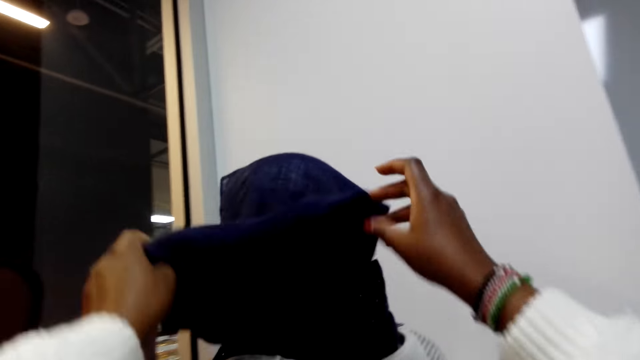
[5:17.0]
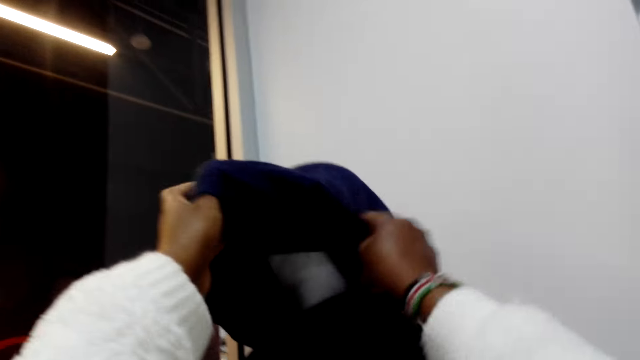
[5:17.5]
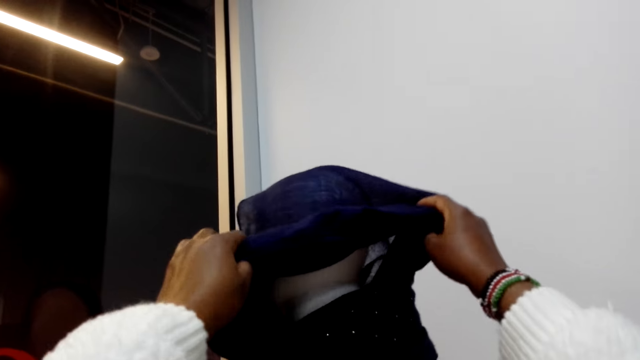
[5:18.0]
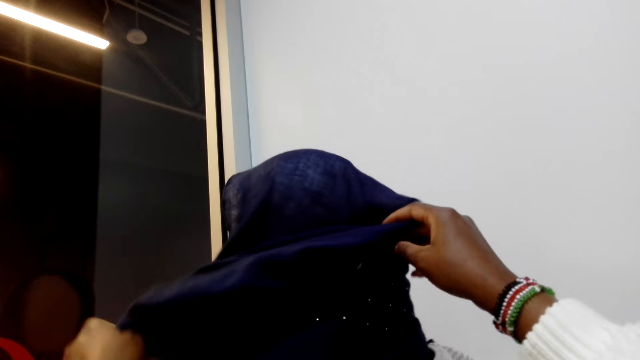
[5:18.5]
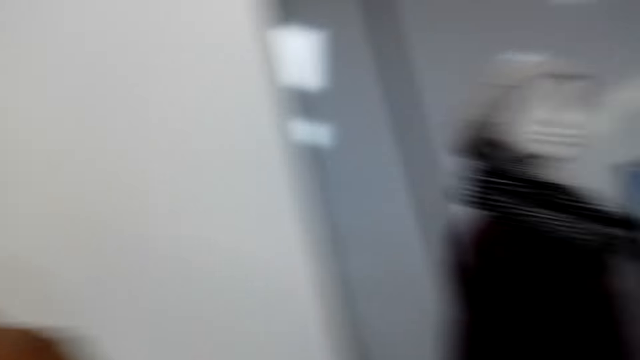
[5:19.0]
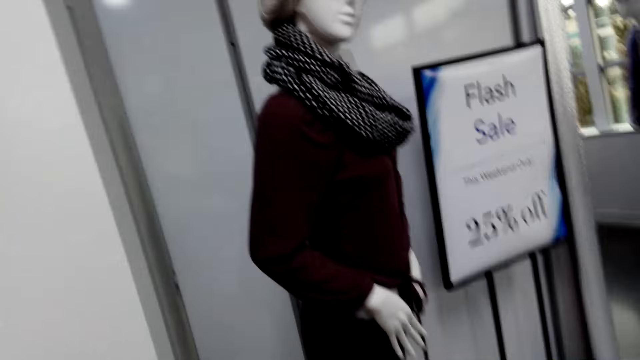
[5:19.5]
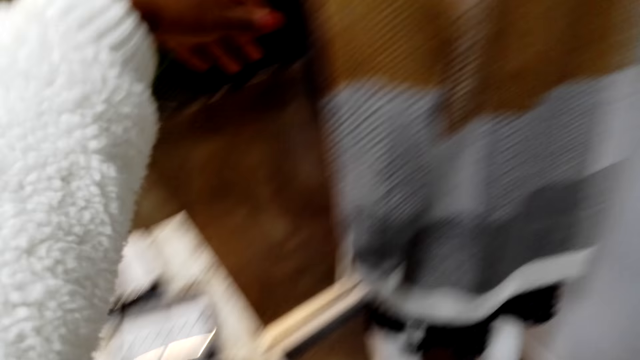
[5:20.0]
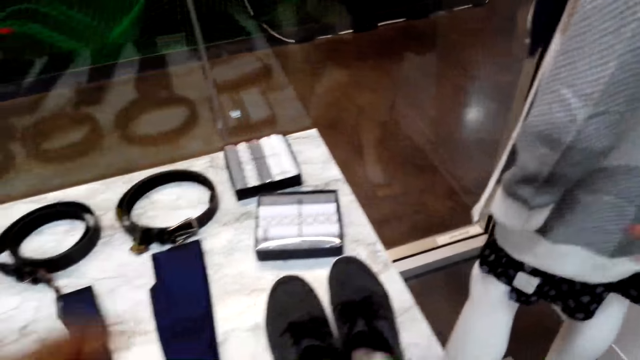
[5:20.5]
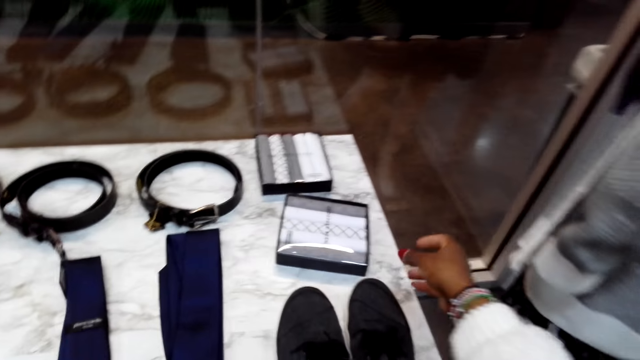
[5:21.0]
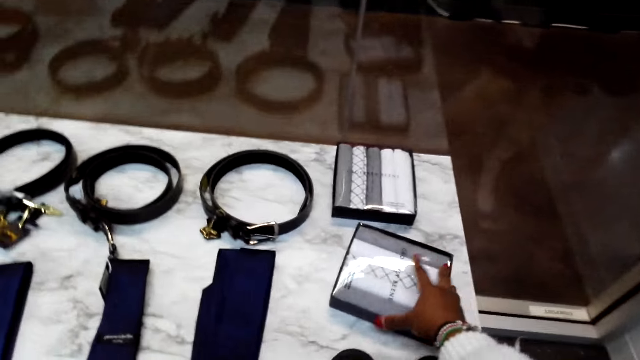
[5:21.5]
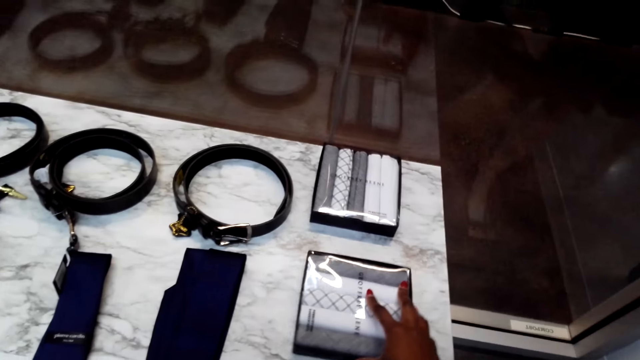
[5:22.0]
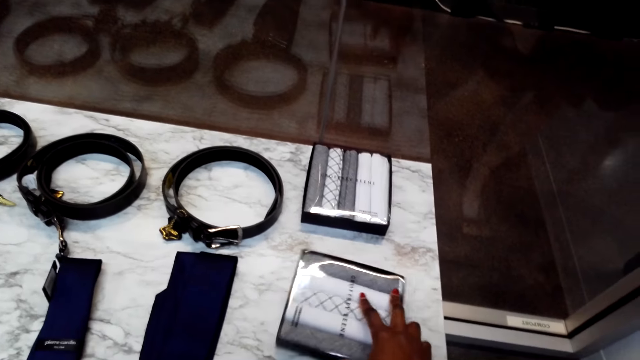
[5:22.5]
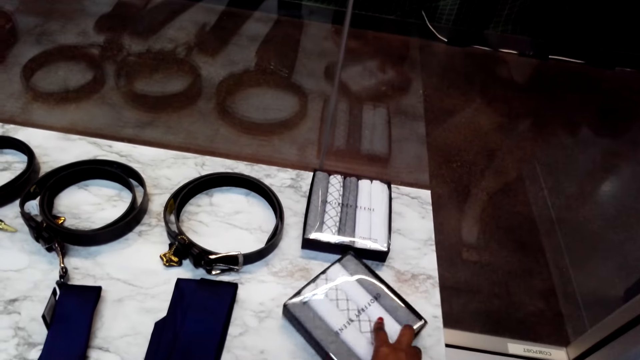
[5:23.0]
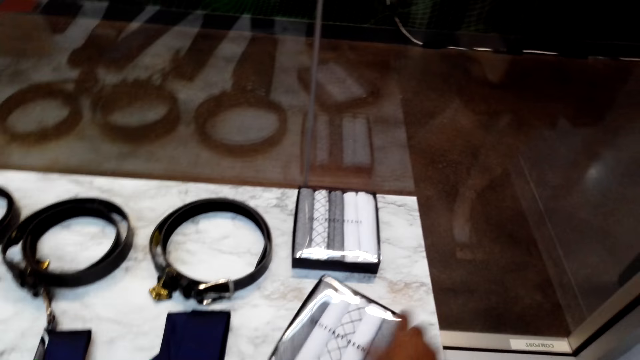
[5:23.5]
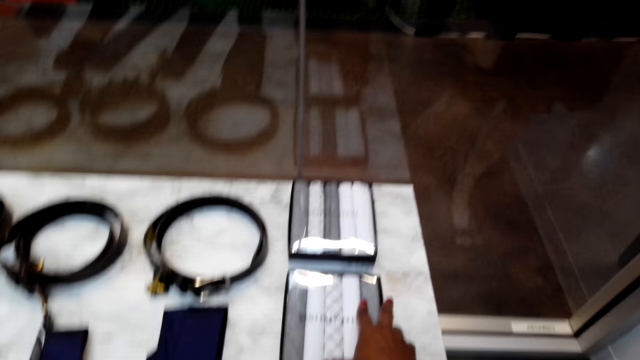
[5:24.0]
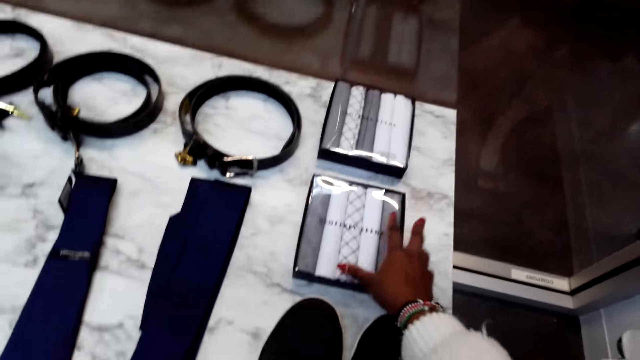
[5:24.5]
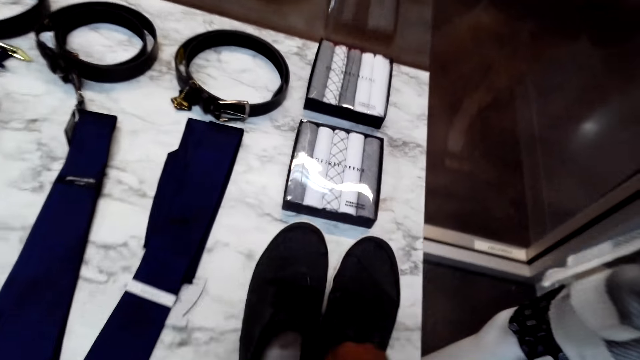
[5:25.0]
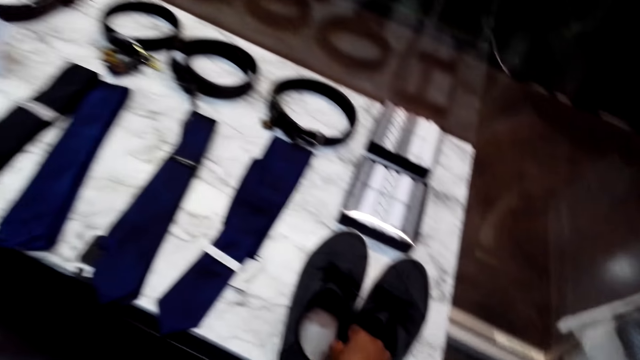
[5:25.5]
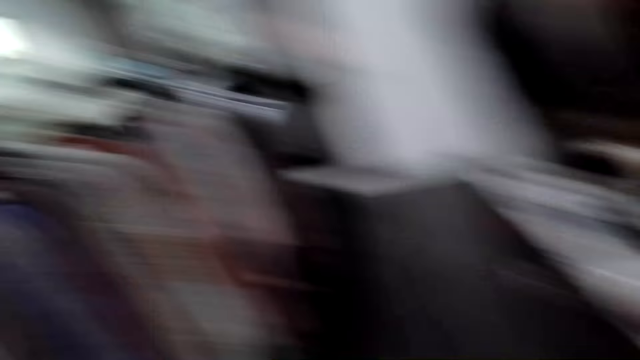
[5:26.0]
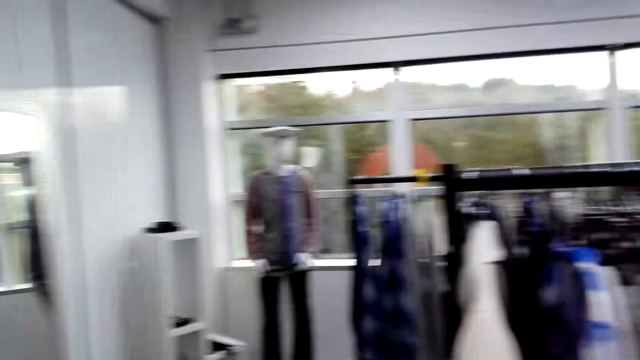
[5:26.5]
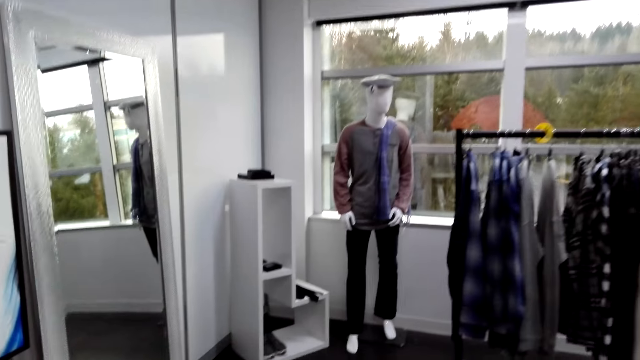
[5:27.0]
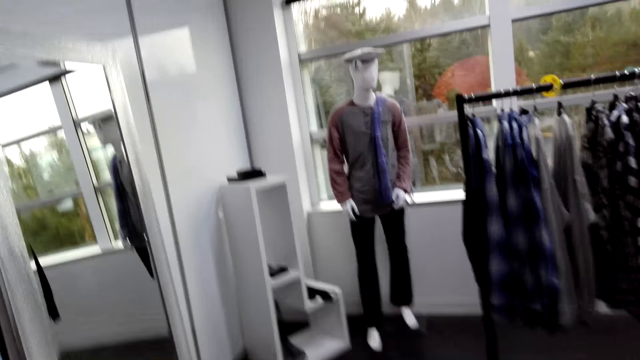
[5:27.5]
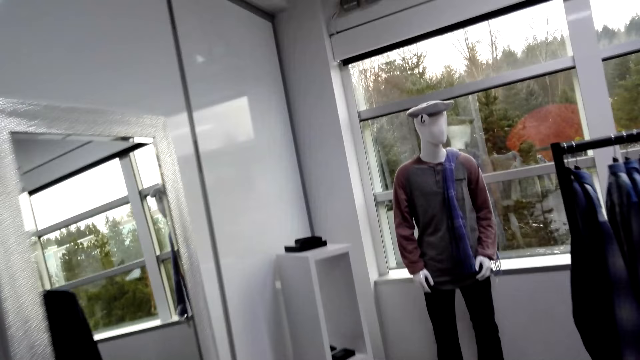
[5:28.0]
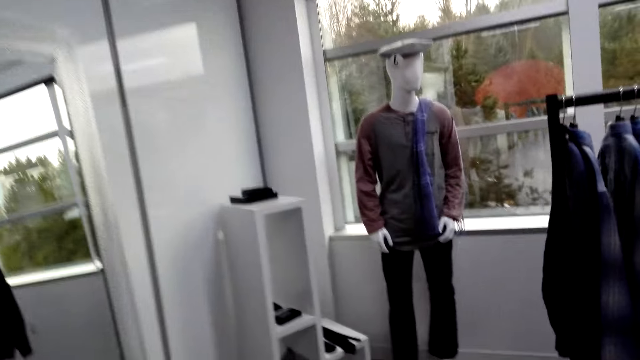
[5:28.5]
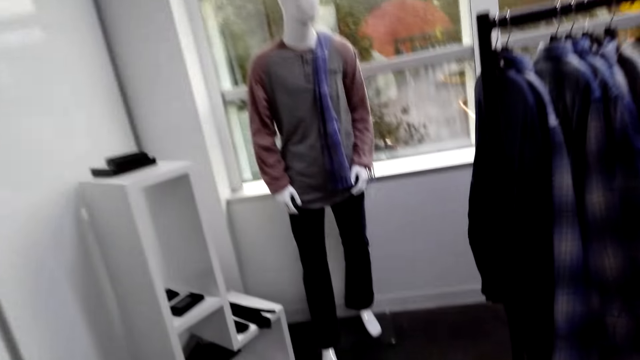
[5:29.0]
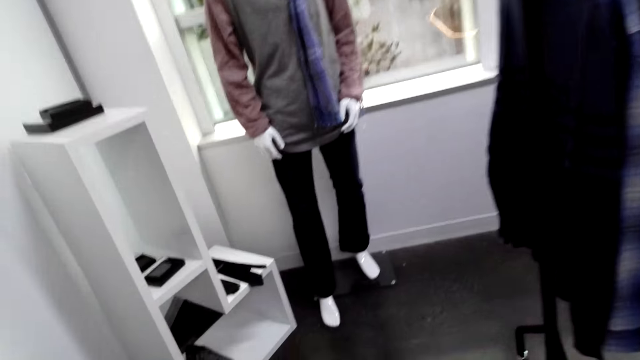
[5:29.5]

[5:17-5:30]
The camera wearer looks around. They align a box of handkerchiefs on the display table. They walk in a cloth shop to a cabinet.

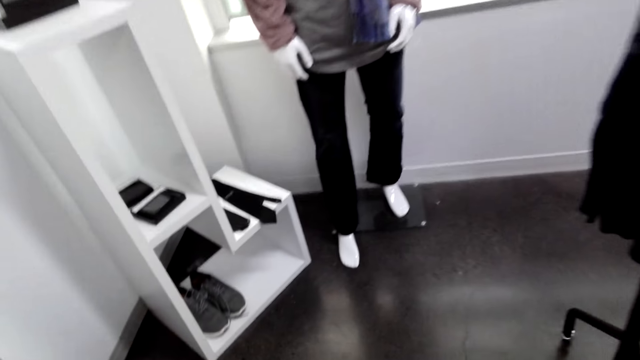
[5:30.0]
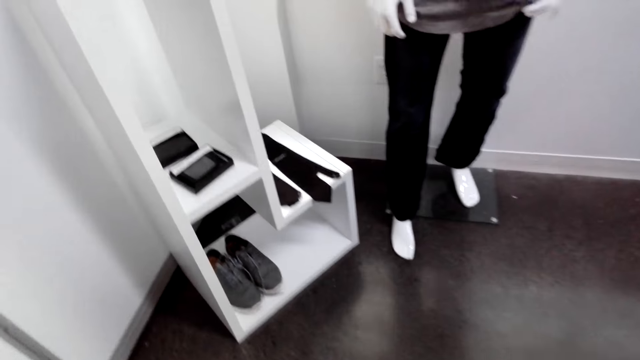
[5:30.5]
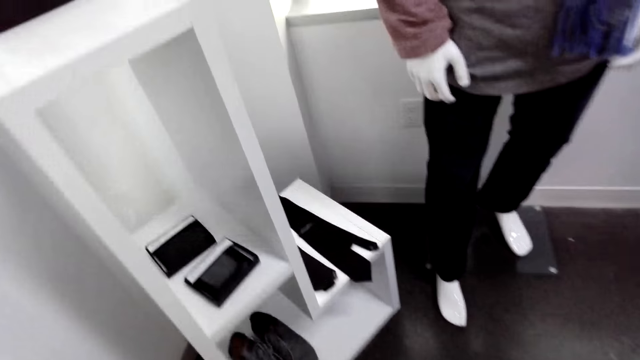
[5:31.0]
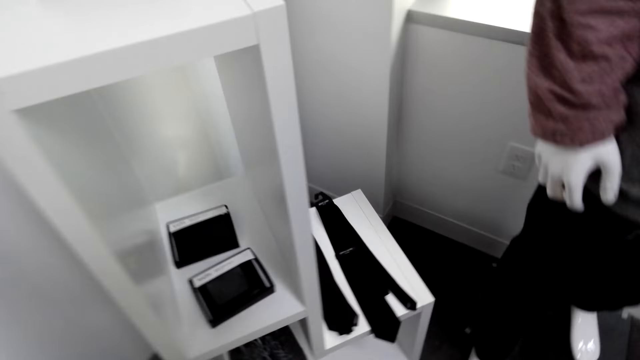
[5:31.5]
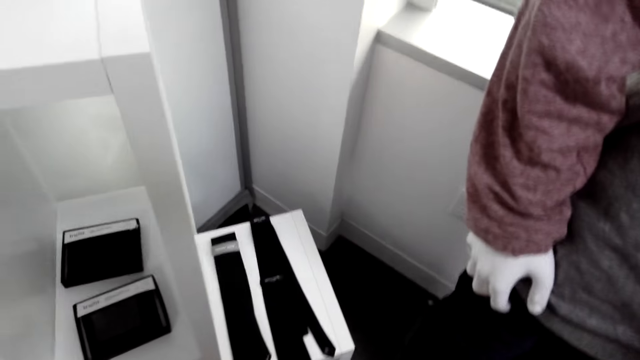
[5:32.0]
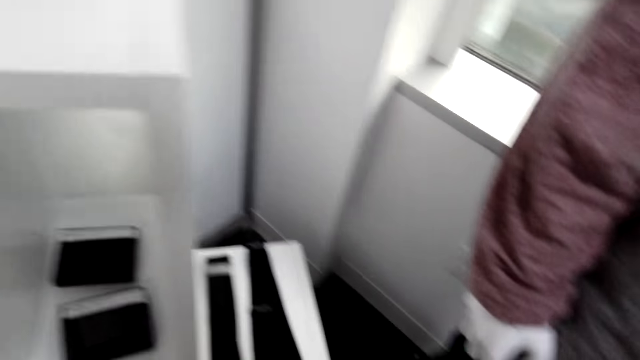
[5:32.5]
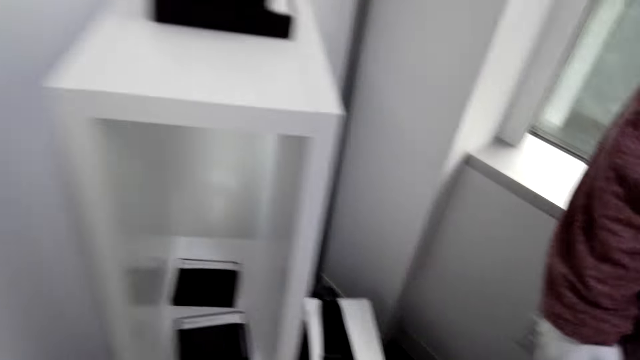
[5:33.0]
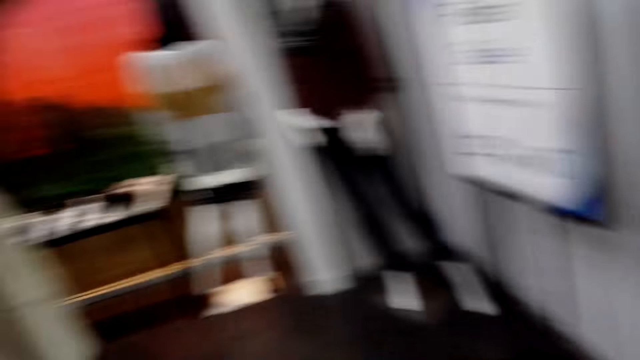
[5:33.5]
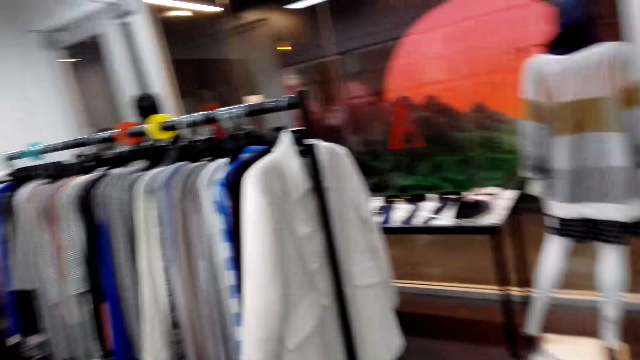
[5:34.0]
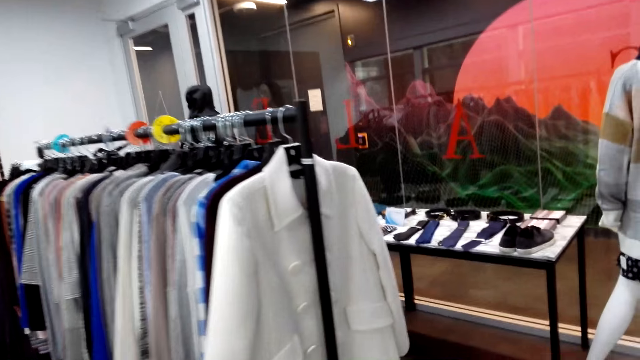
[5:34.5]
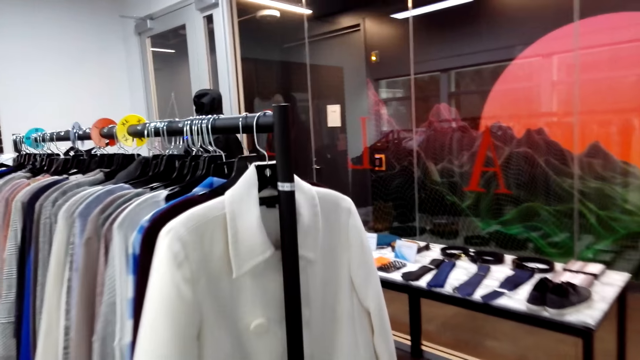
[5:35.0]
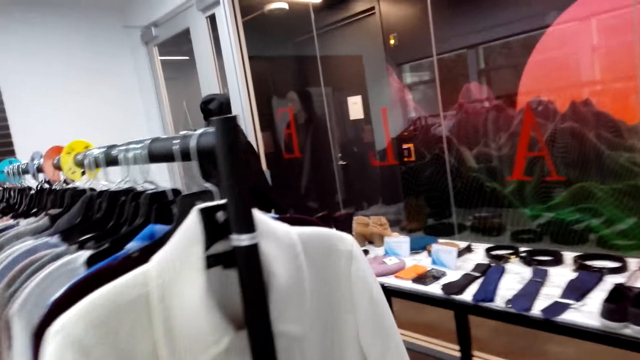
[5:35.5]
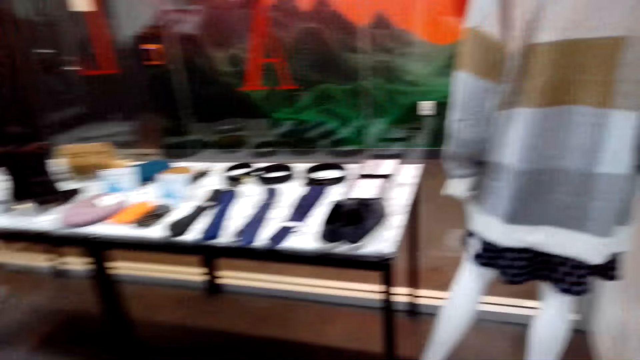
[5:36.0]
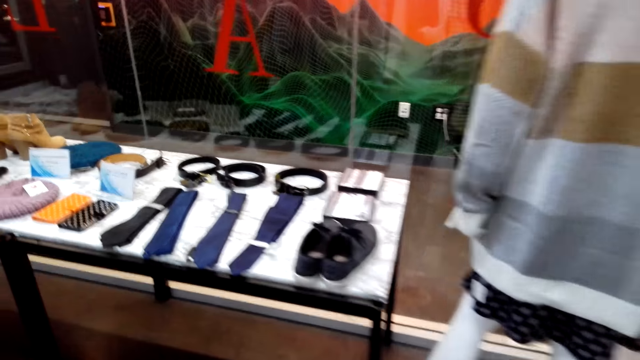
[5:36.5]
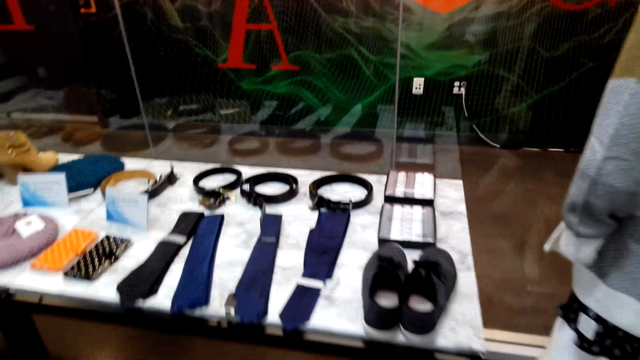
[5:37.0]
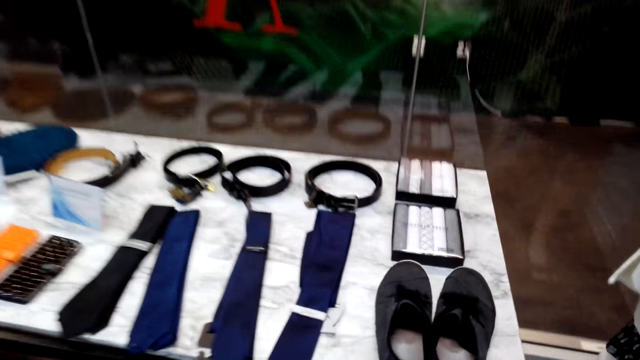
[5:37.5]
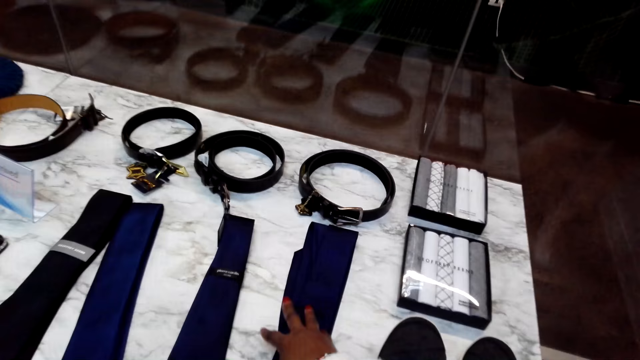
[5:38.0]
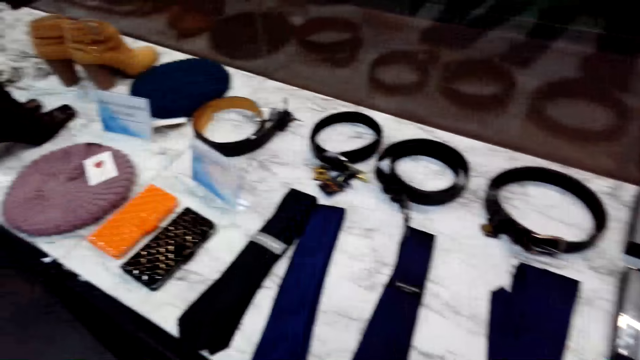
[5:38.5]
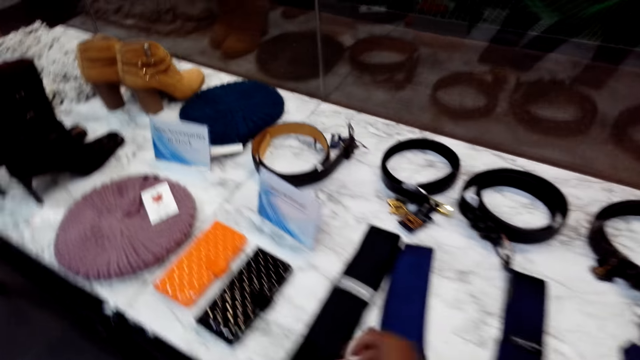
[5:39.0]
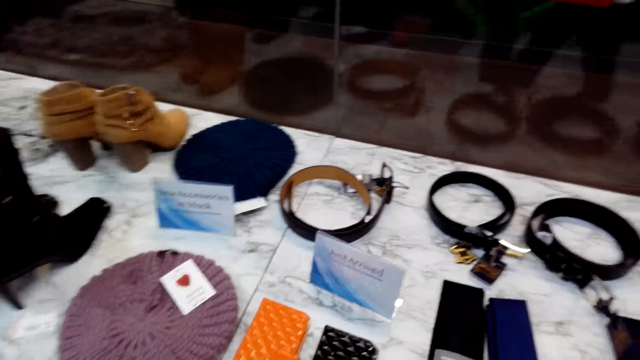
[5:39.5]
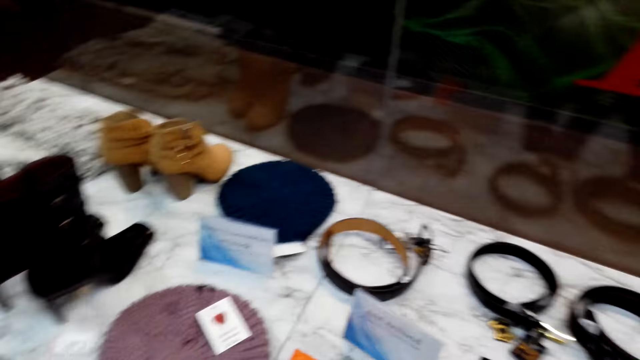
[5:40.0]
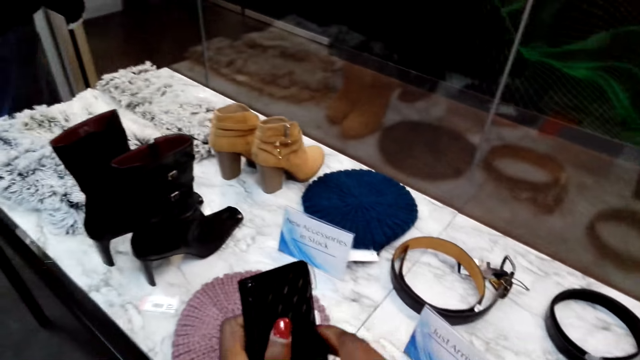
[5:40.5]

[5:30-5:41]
The camera wearer looks around. They walk back to the table in the cloth shop. They move a tie on the display table. They pick a purse on the display table.
